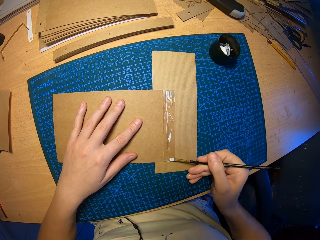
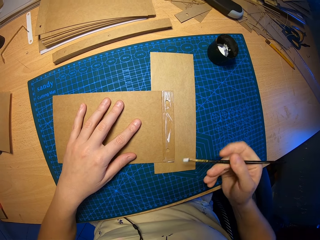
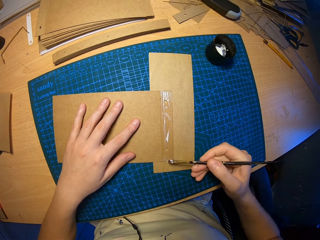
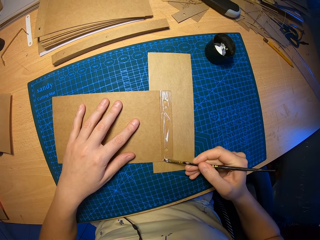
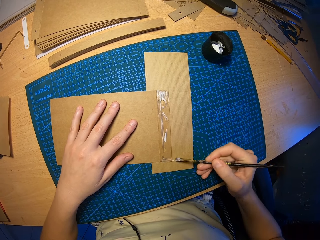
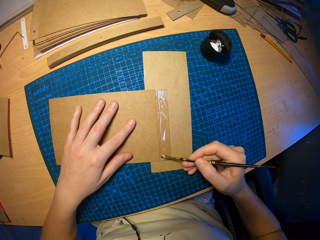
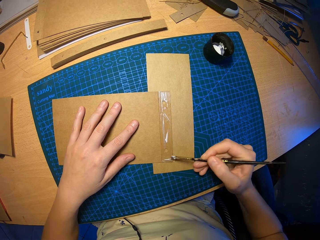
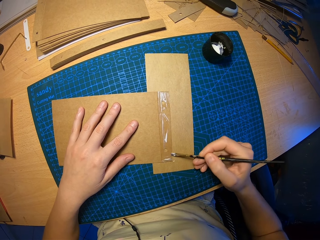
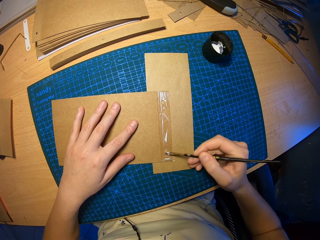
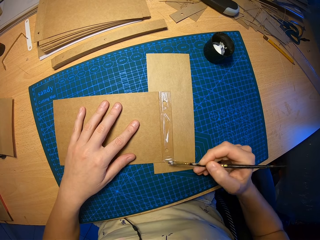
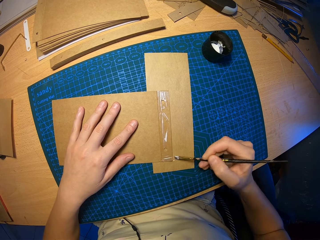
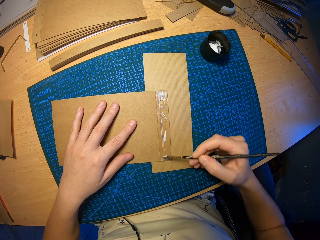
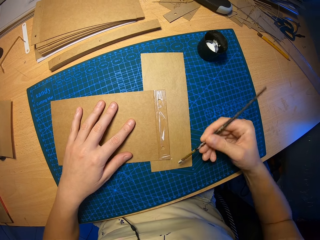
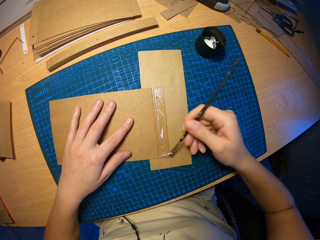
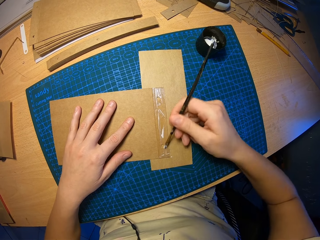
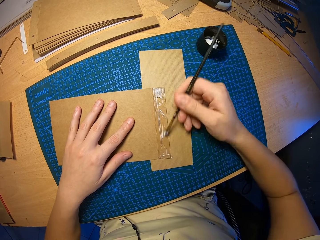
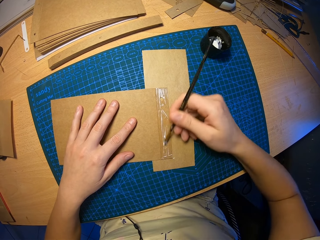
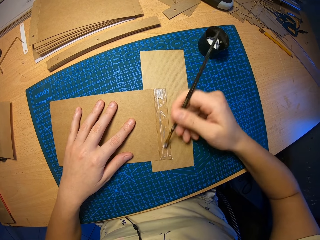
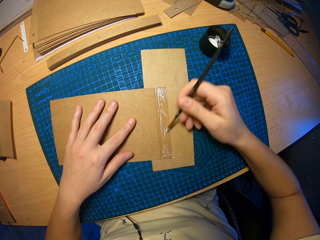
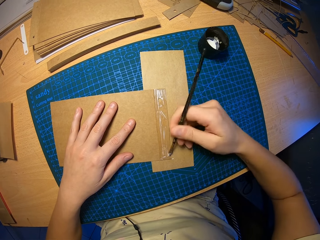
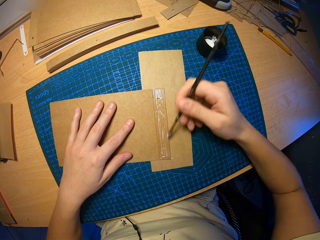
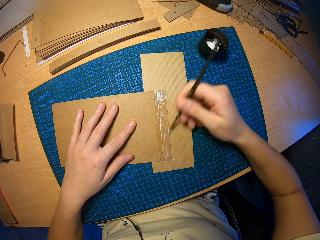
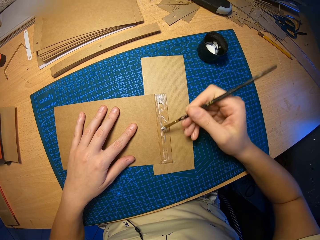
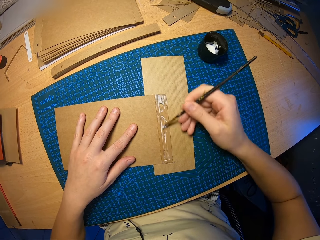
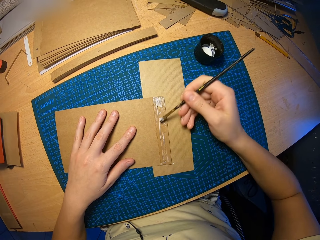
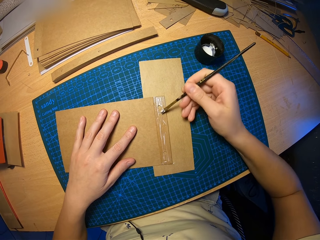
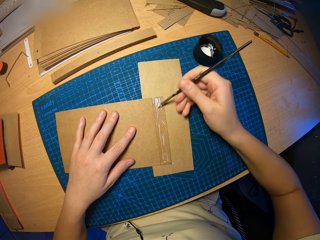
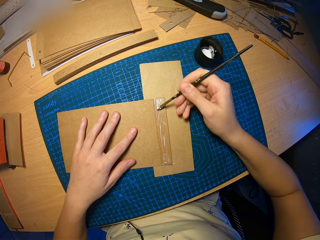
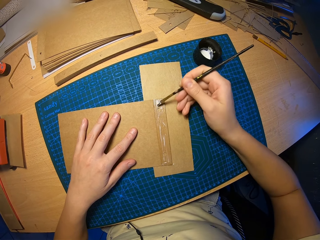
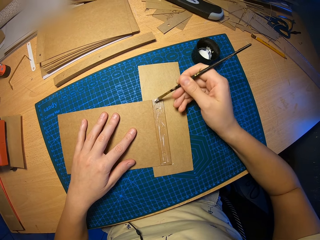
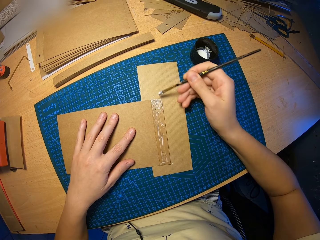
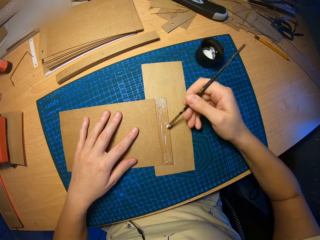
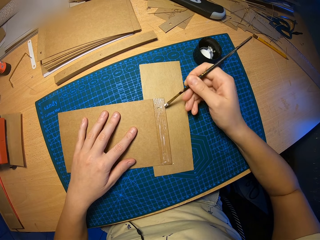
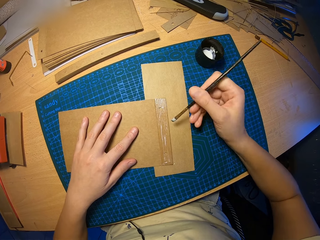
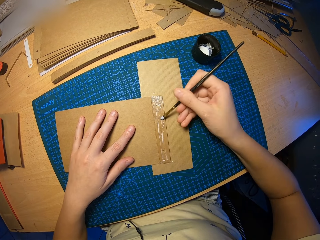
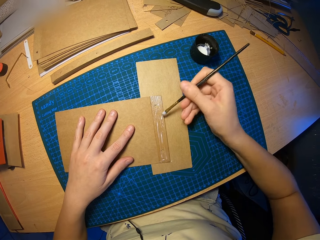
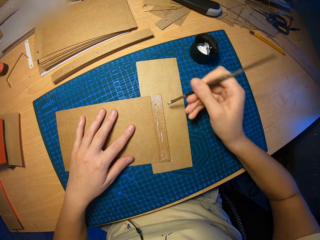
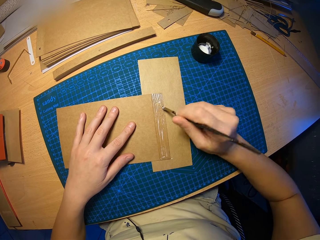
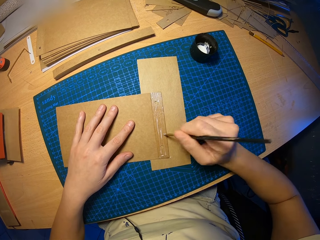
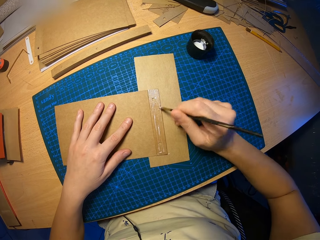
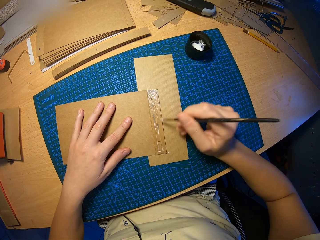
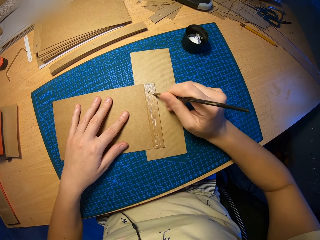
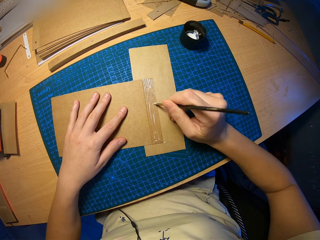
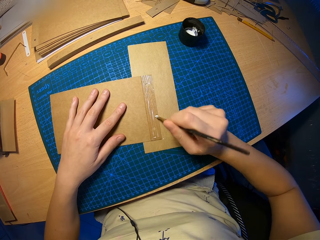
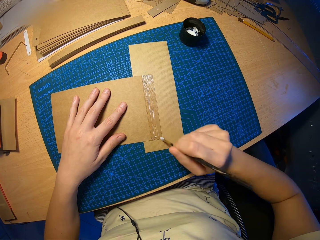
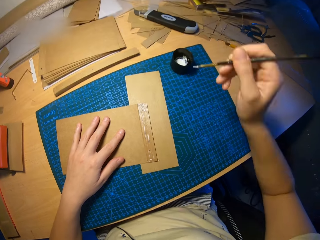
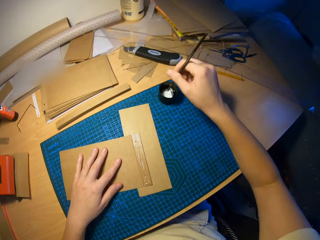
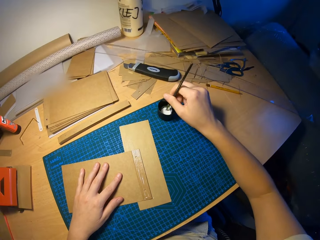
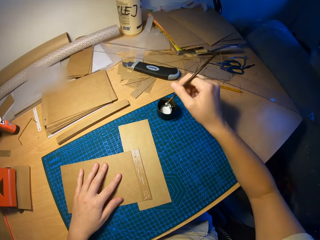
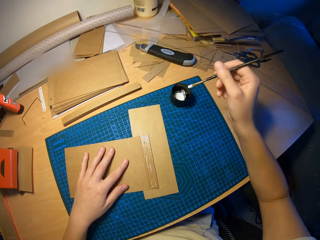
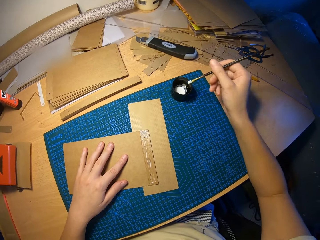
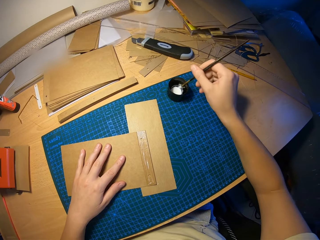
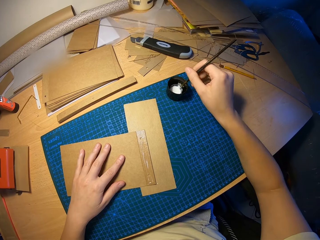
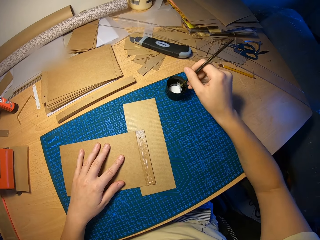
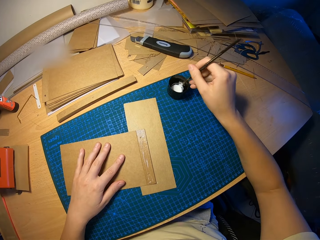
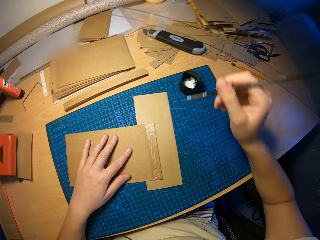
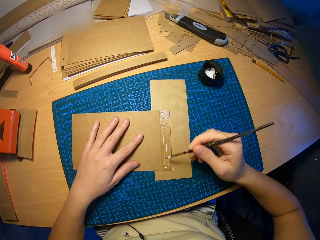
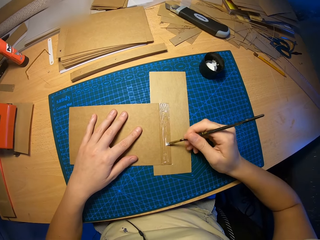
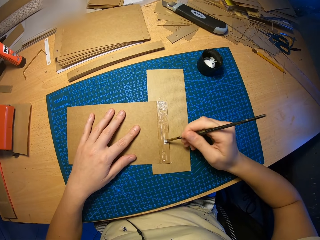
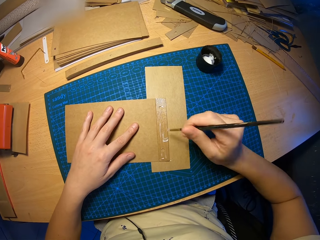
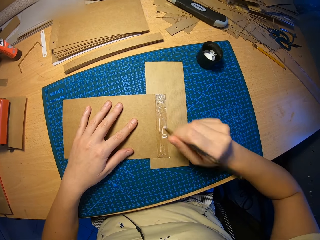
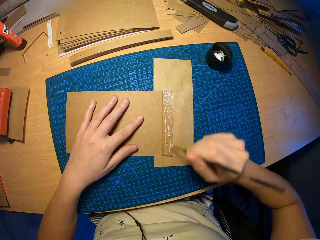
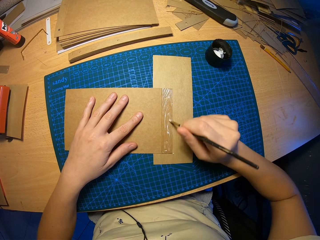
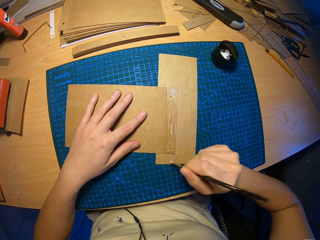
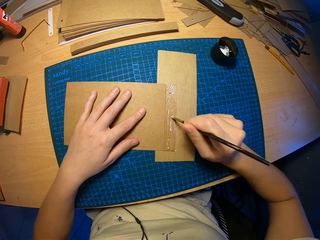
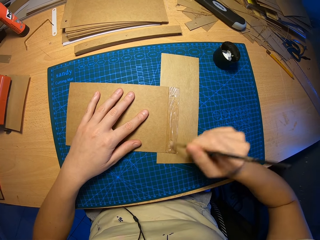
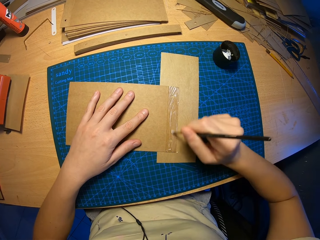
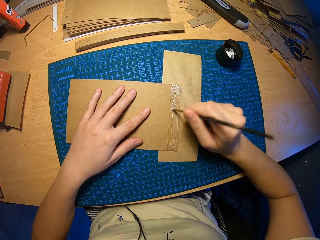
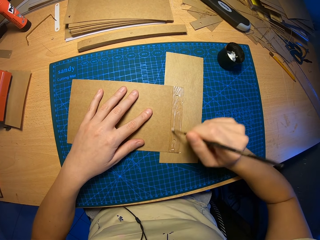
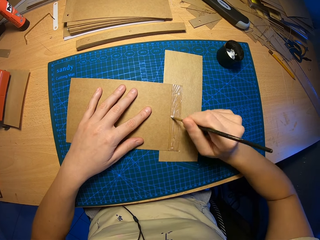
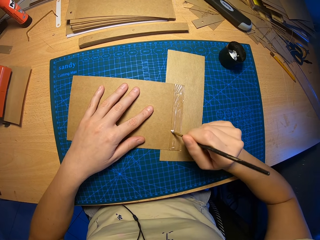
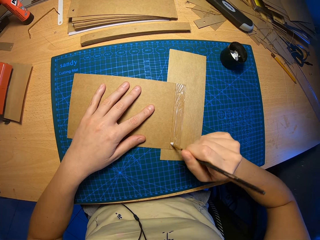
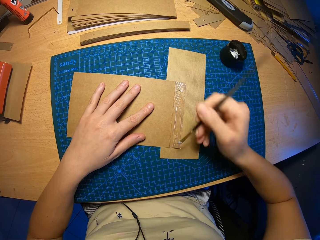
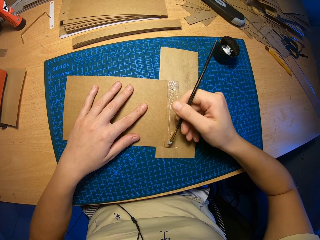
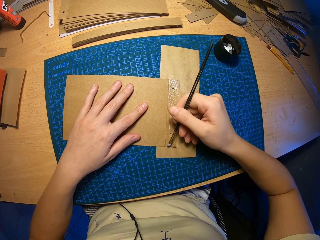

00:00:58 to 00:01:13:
The camera wearer dips the brush in his right hand into the cup of glue on the table. He rubs glue on the craft paper with the brush in his right hand.

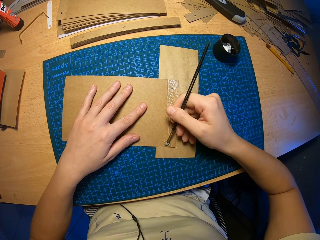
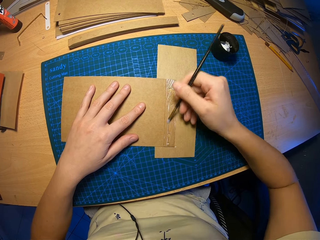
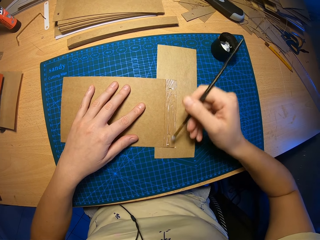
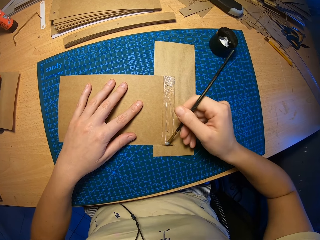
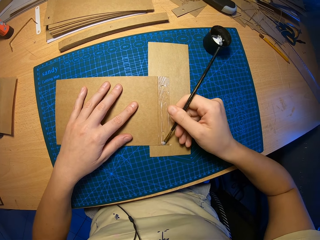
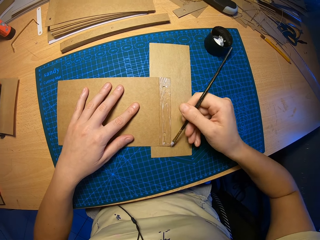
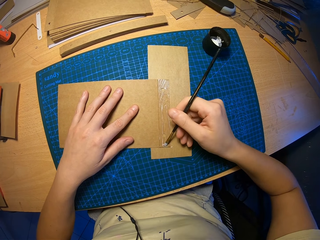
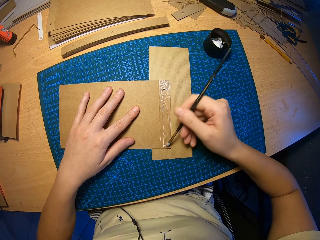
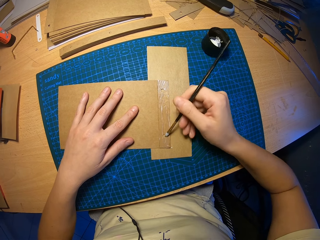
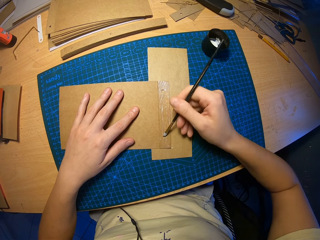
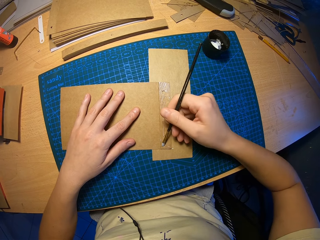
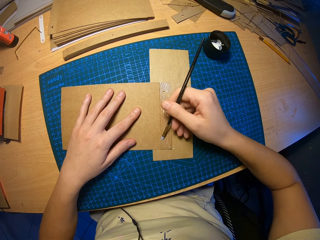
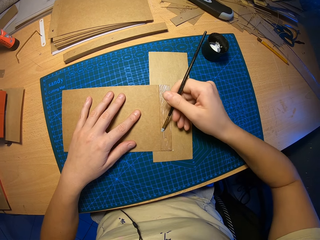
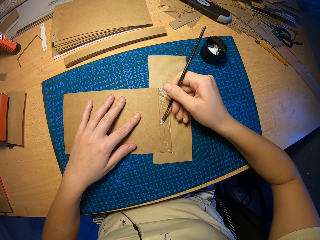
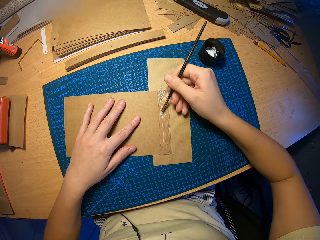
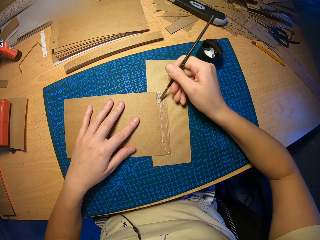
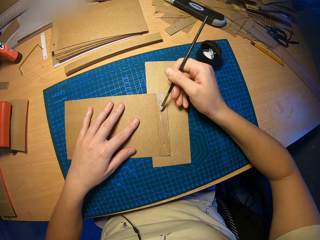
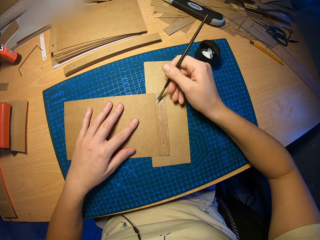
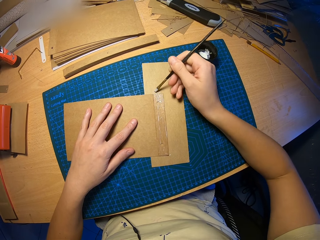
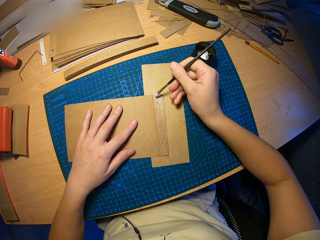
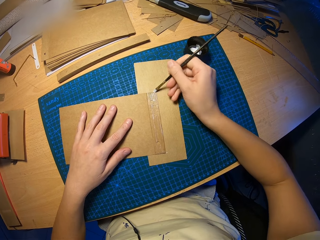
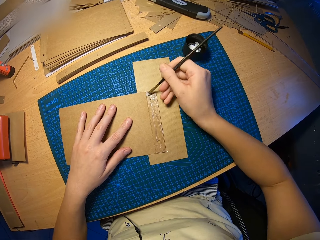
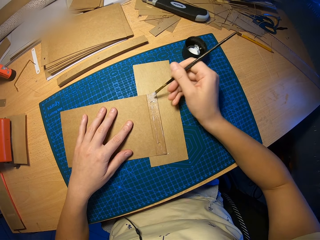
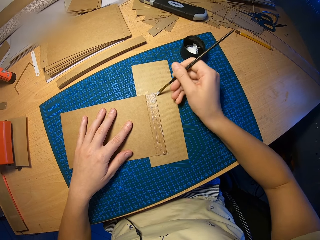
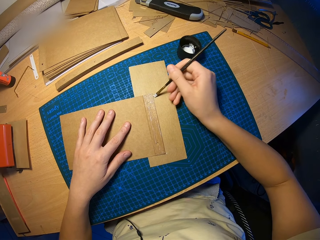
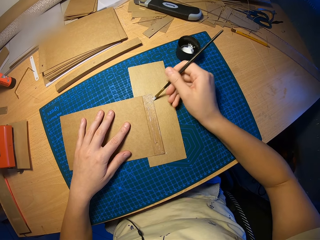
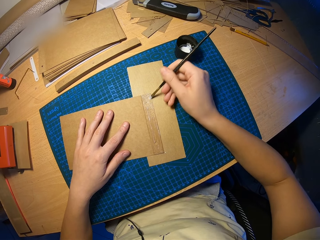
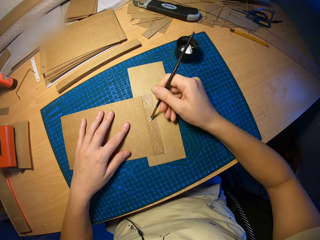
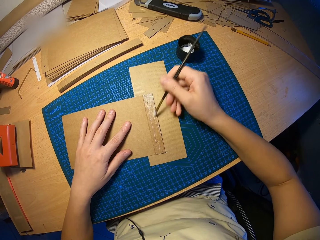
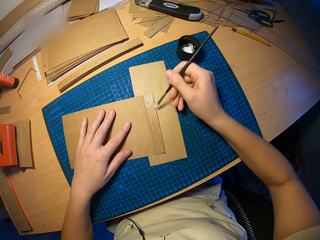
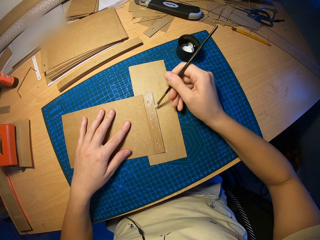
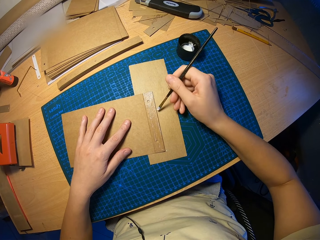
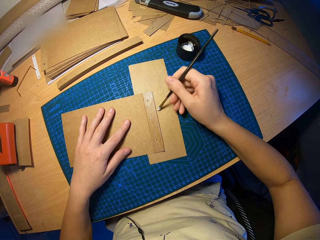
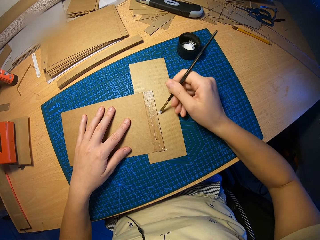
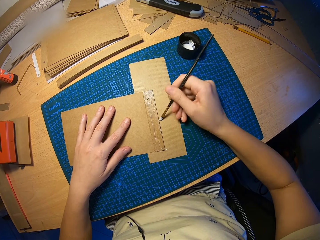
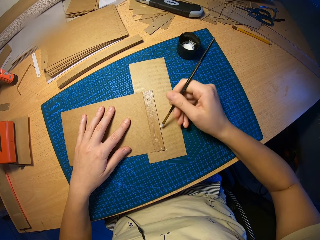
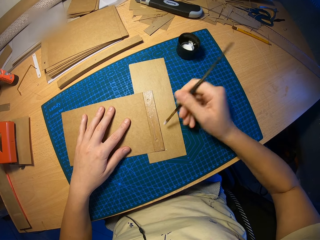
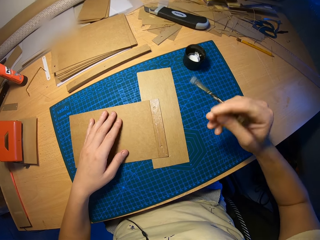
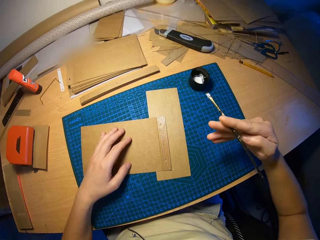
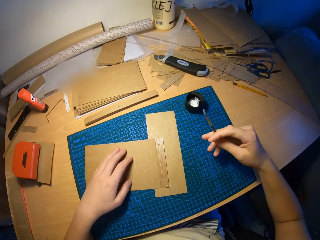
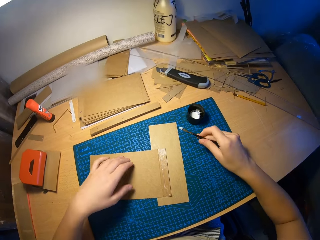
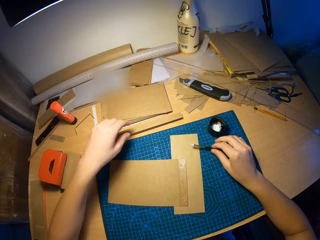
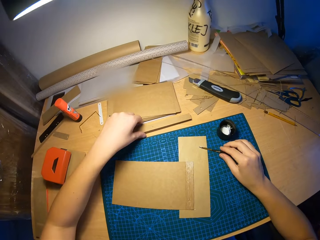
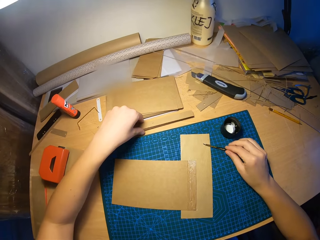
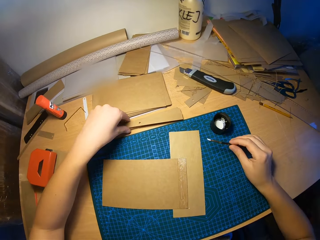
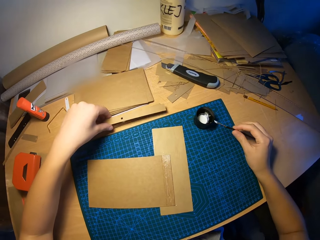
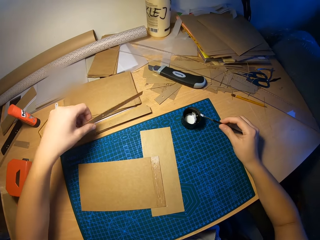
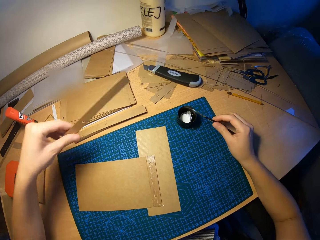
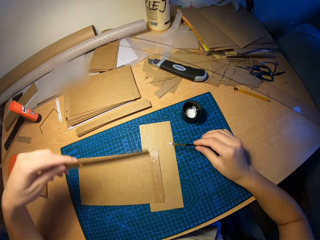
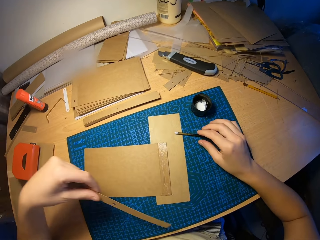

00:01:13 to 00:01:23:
The camera wearer turns a brush on the right hand. He moves the brush on the table. He picks a small craft paper on the pile of small craft papers on the table with his left hand.
